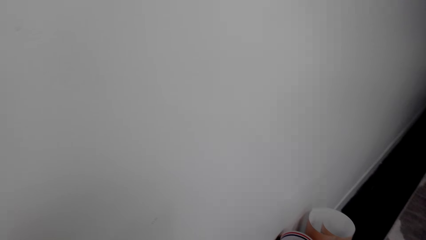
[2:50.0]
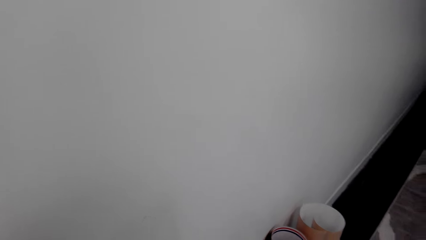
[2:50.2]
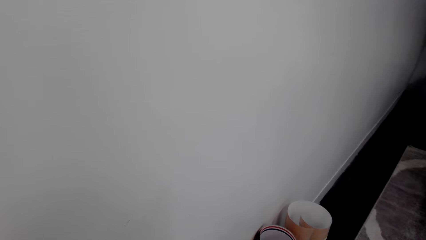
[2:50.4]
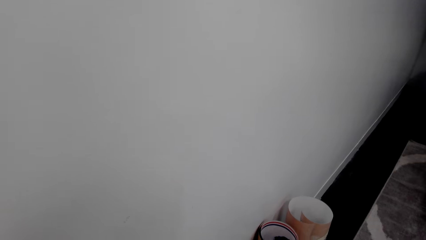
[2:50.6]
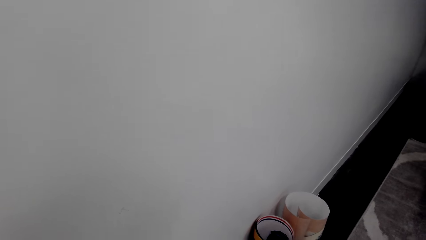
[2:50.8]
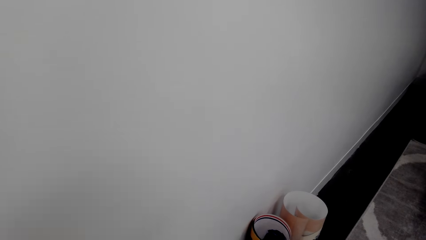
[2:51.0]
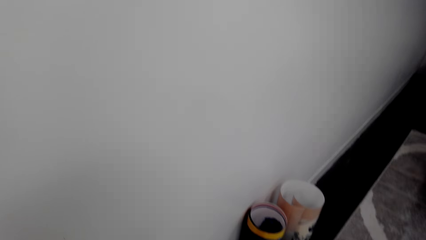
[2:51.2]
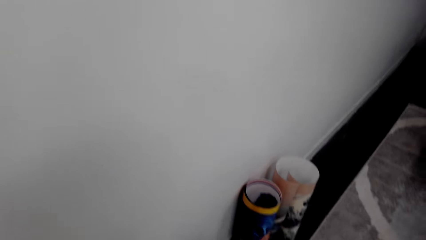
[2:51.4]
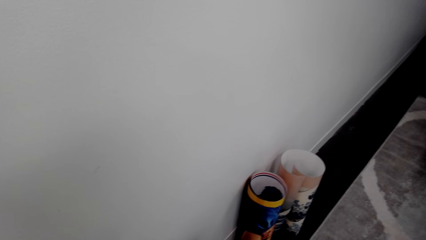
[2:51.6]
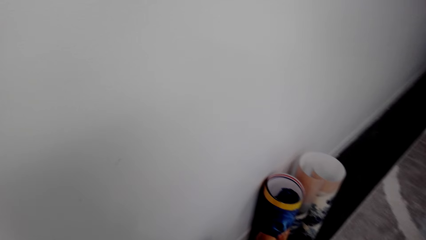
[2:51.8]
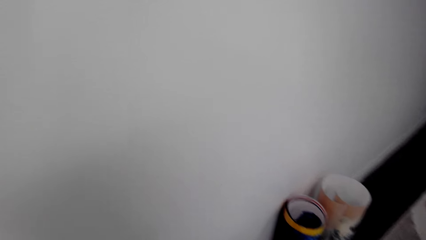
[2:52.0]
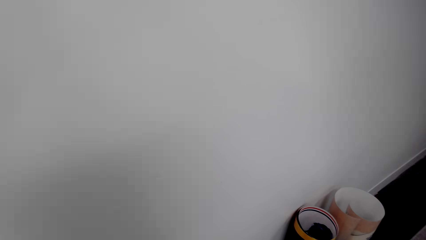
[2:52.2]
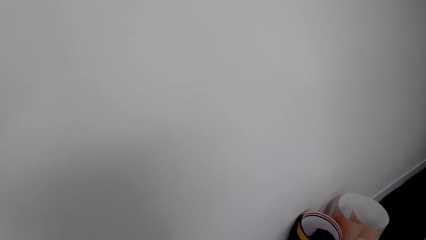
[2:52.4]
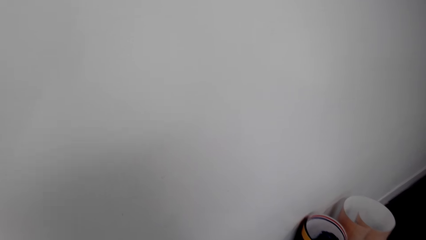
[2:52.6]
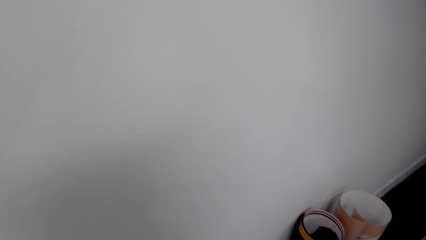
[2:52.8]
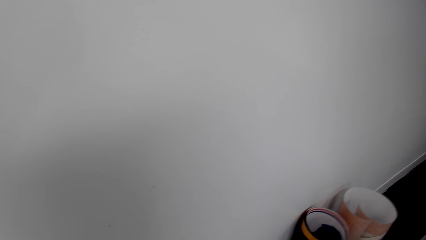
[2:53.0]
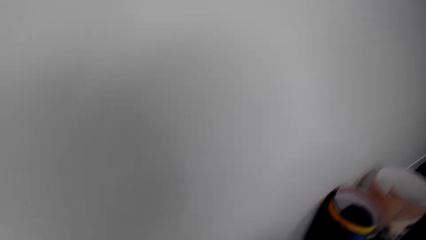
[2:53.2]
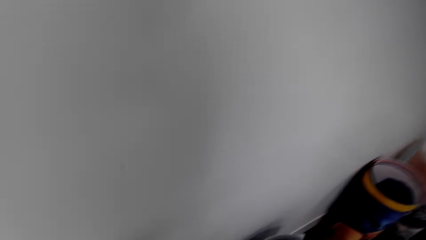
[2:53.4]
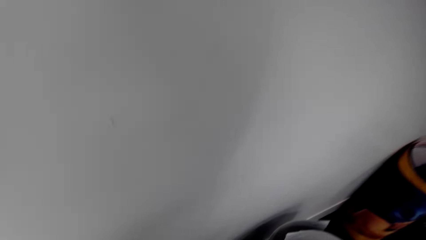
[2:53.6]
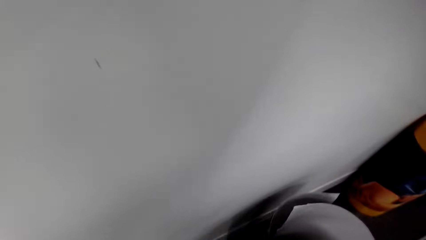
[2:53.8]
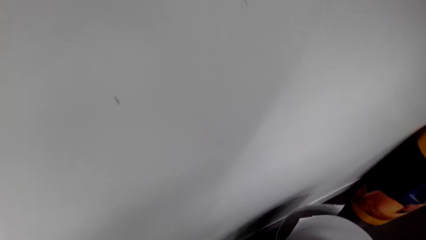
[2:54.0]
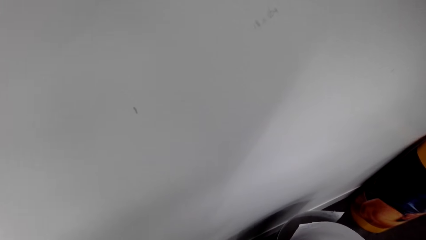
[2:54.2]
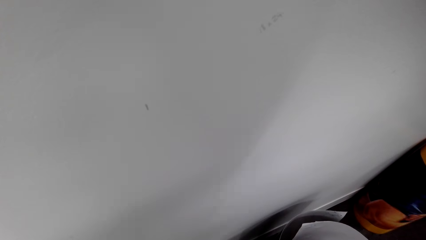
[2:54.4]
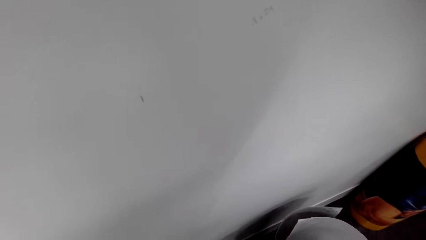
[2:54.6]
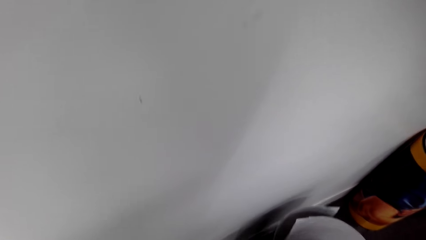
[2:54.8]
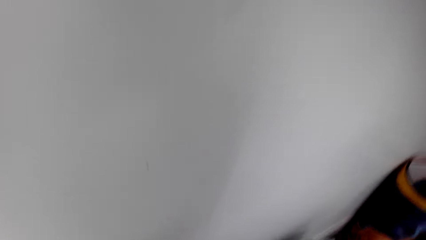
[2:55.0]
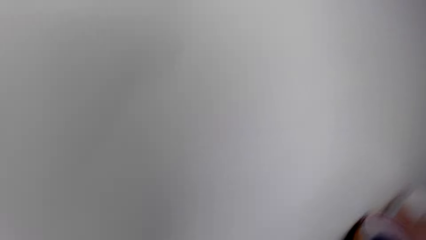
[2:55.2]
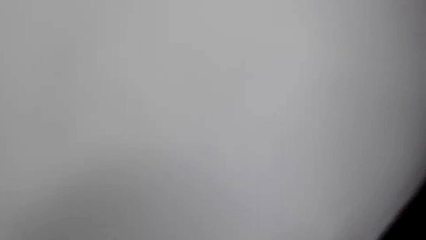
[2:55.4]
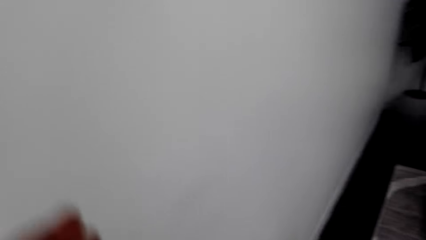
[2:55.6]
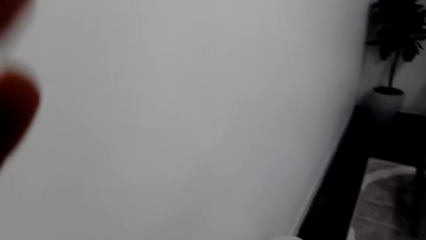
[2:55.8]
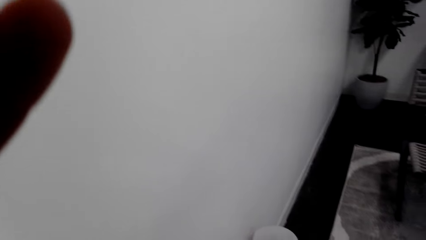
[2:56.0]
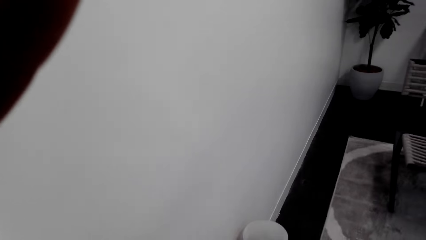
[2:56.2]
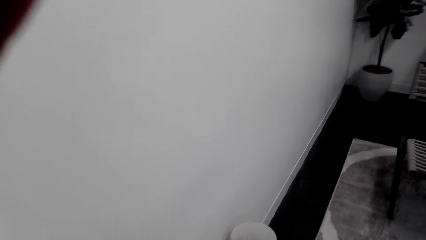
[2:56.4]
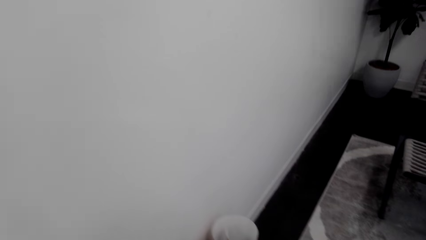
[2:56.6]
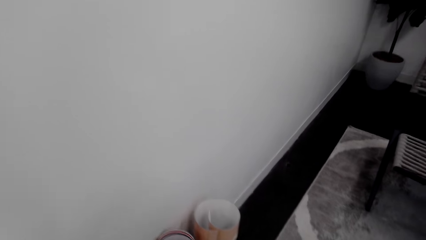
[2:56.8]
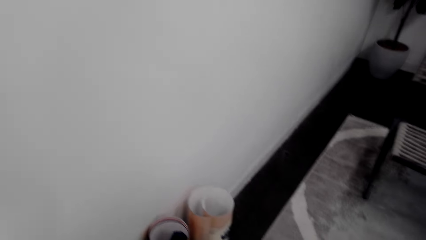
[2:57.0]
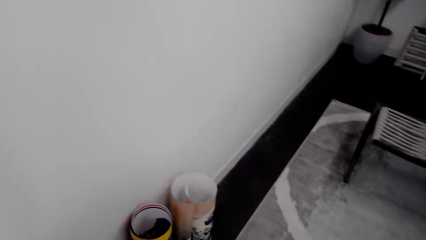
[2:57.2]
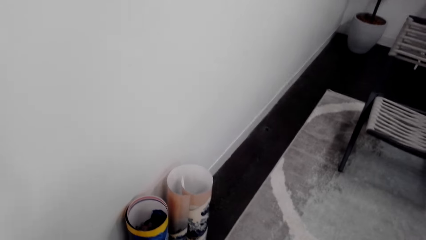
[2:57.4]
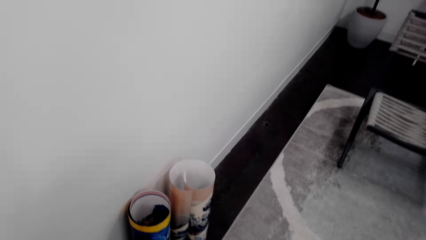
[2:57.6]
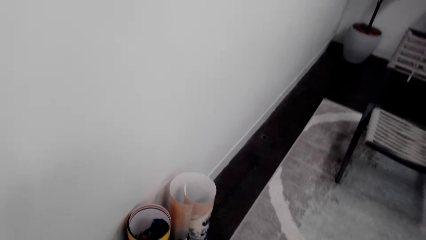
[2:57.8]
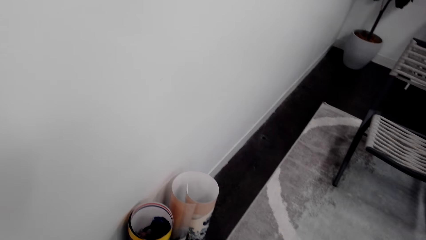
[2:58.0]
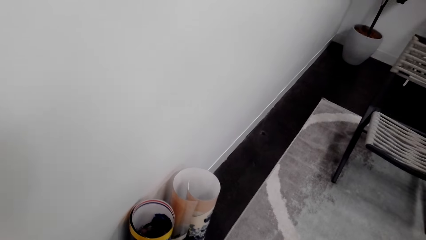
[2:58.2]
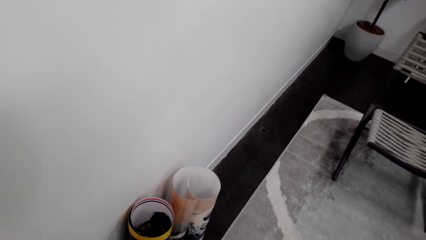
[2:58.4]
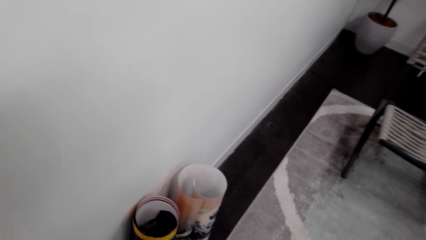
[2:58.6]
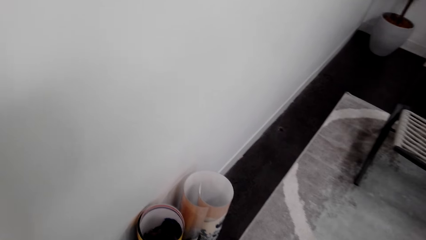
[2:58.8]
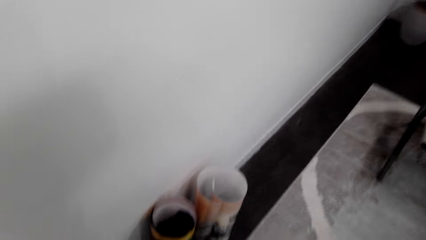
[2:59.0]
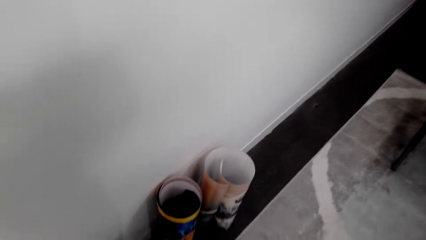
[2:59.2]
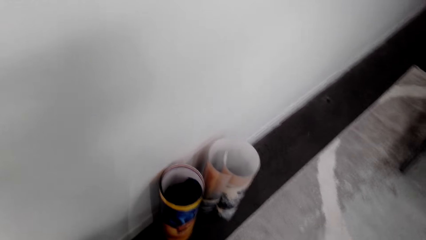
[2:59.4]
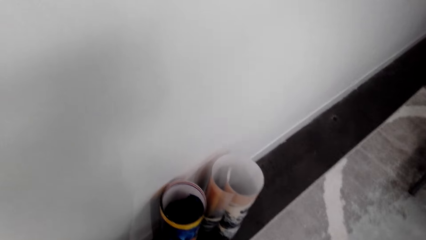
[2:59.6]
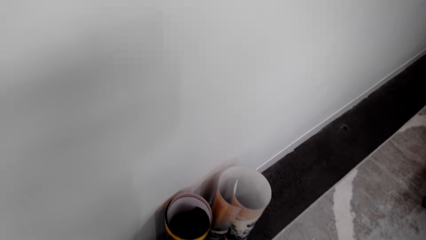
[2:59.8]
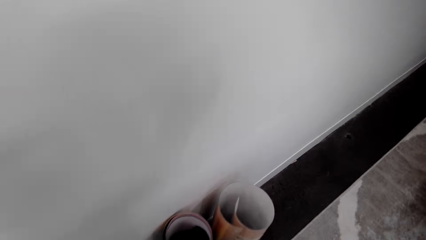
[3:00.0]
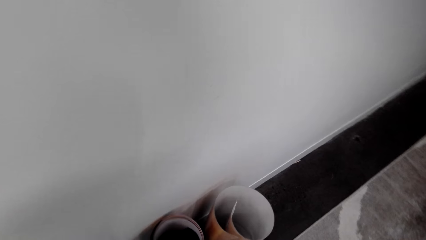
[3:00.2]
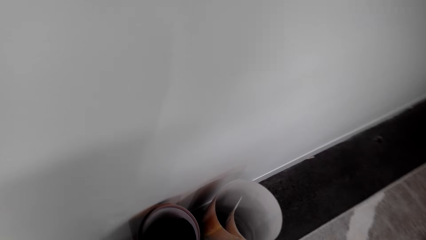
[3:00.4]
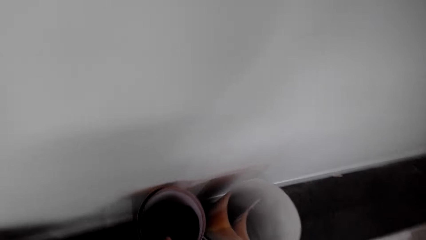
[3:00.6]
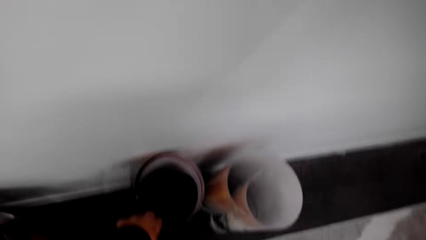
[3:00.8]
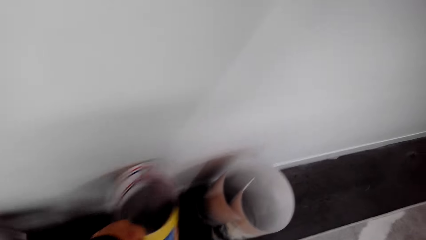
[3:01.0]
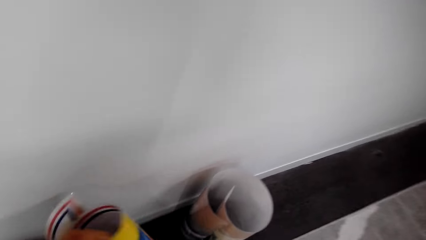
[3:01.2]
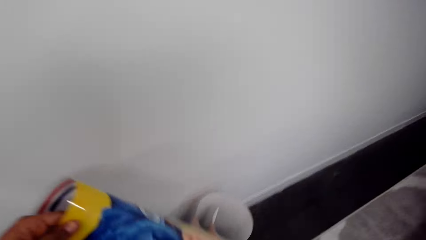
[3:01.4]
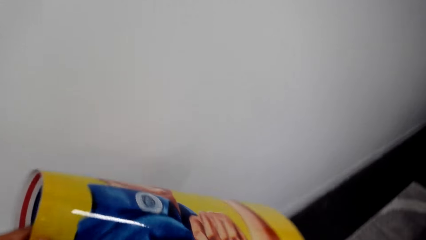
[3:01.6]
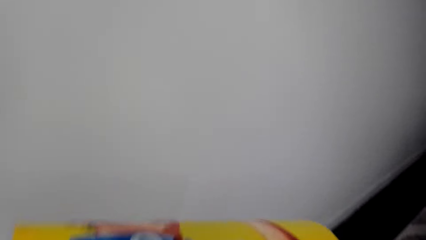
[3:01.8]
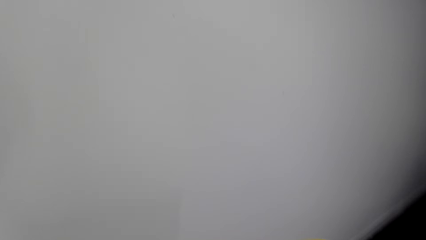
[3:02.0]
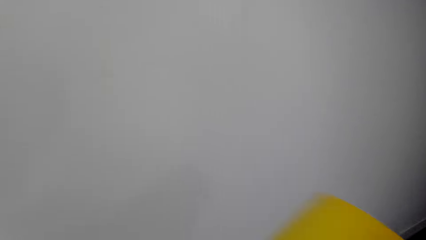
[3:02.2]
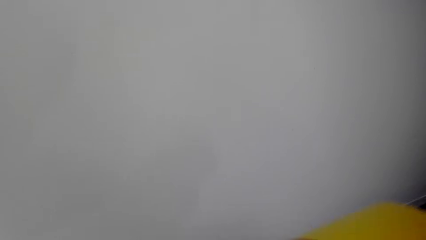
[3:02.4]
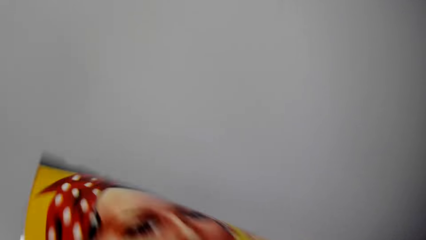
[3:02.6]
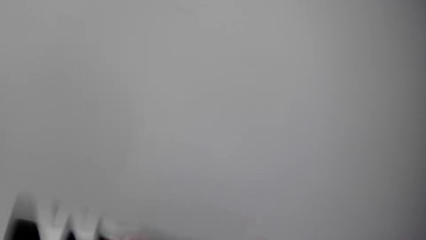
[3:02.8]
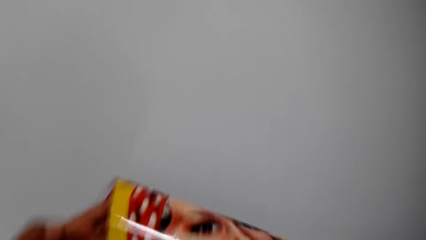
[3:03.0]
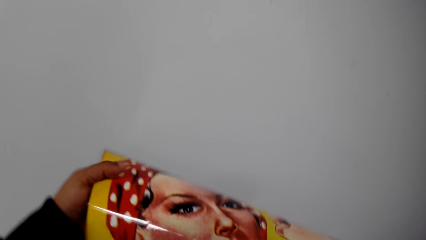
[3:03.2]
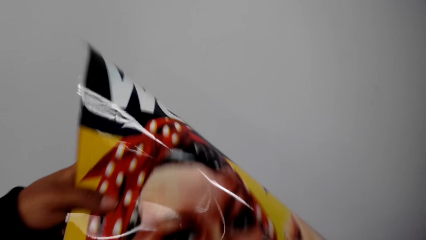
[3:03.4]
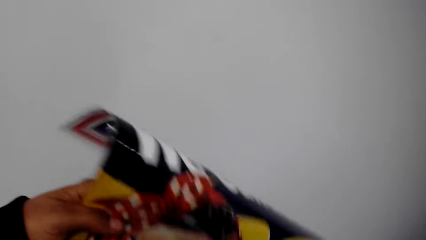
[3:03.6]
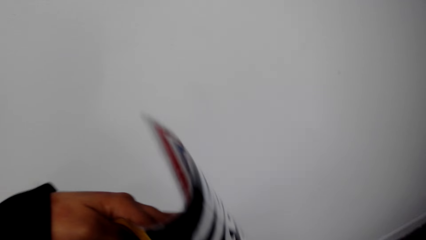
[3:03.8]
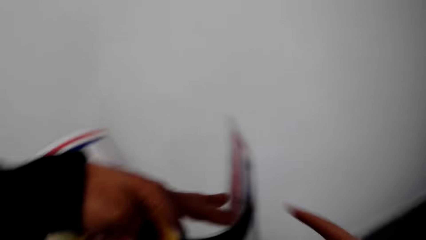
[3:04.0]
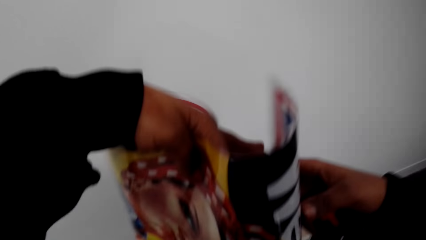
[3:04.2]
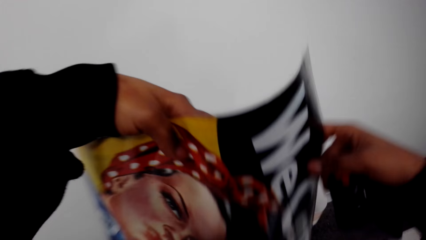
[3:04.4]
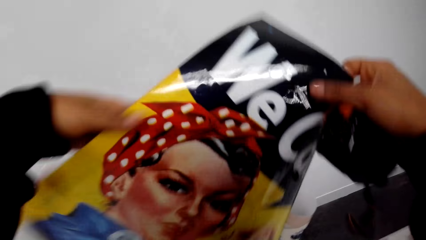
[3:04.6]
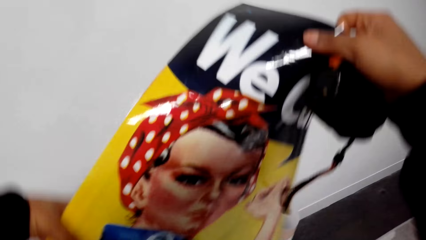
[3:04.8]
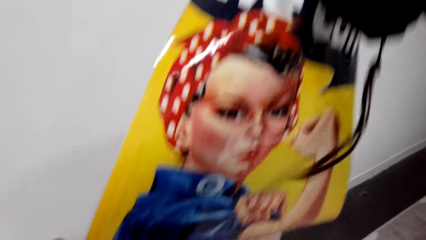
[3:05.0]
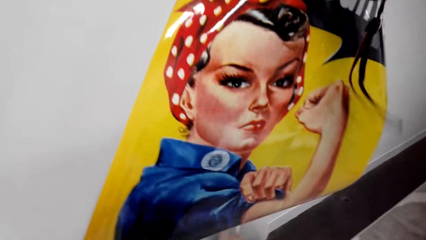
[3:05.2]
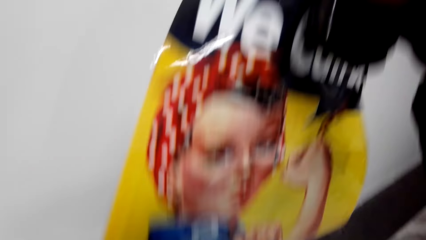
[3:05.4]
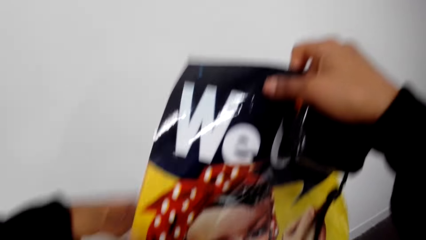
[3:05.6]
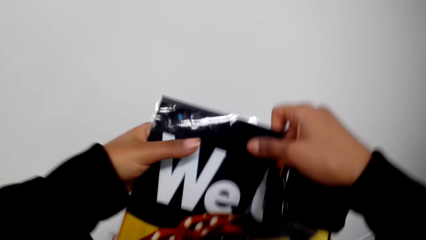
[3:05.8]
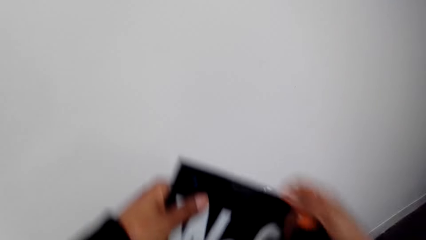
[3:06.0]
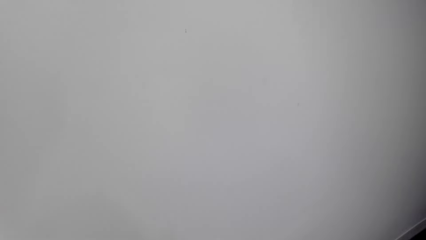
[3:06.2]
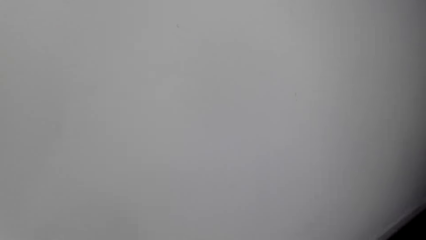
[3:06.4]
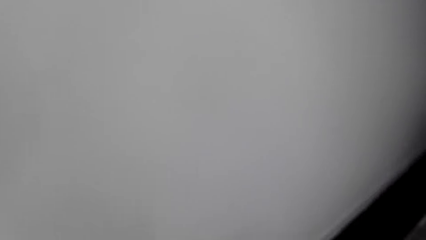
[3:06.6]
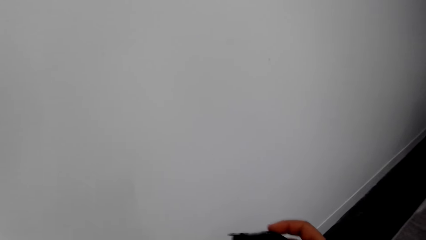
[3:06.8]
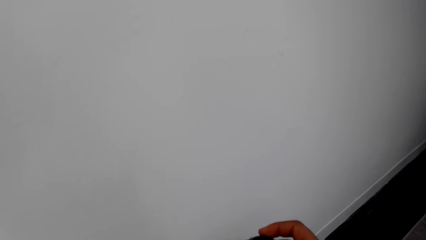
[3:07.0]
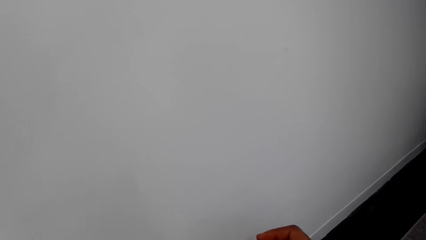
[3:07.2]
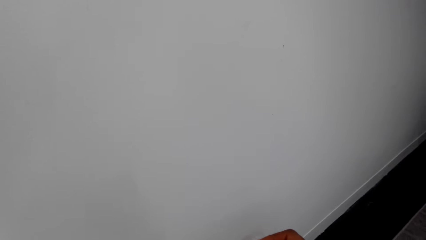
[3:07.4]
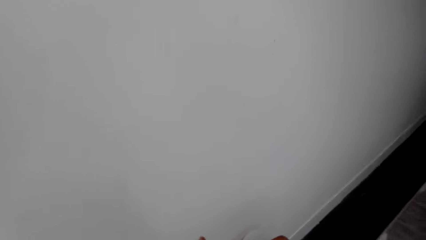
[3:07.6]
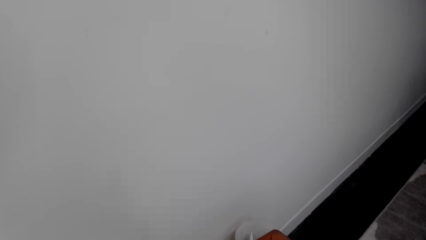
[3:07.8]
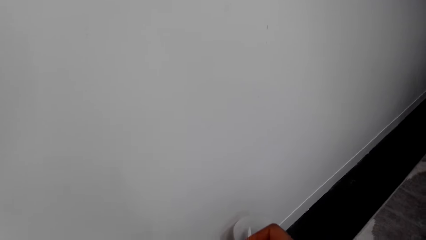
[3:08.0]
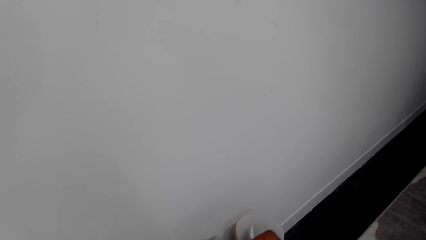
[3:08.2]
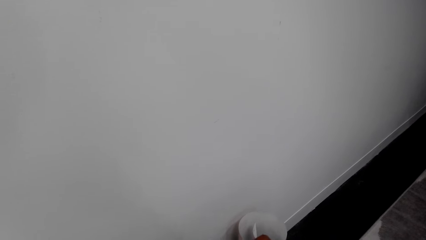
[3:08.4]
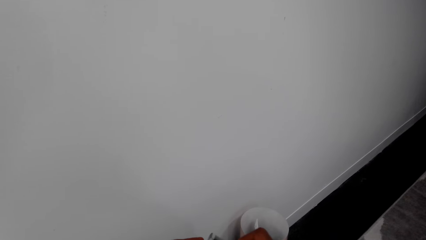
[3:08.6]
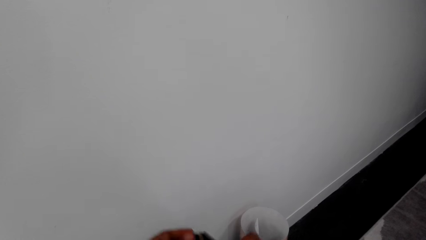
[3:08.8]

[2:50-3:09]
The camera wearer looks around. They adjust the camera. They pick another paper roll or poster from the floor. They unfold the paper roll. They spread out the poster.
